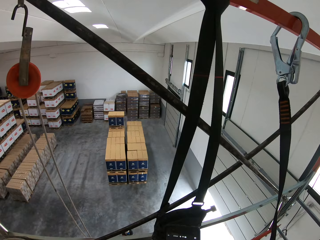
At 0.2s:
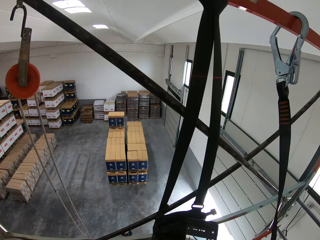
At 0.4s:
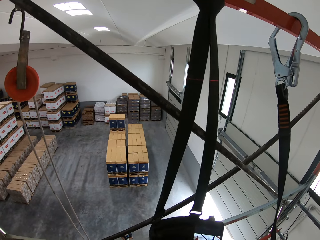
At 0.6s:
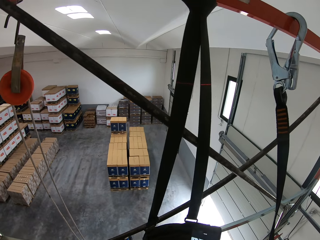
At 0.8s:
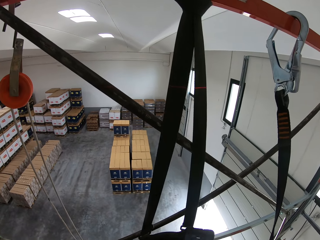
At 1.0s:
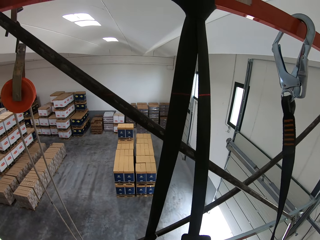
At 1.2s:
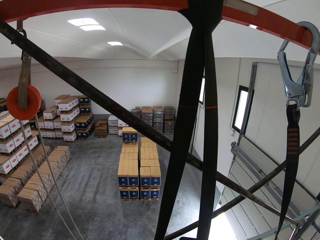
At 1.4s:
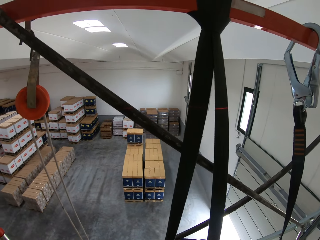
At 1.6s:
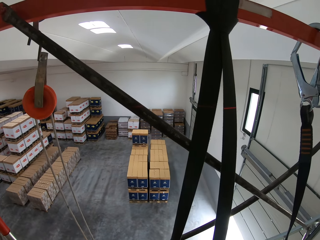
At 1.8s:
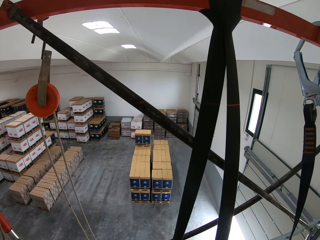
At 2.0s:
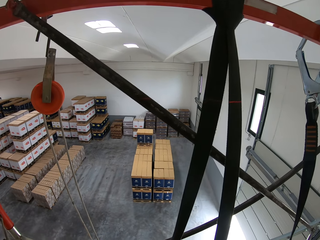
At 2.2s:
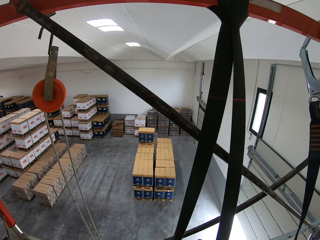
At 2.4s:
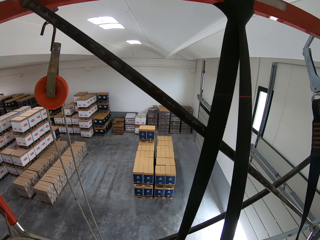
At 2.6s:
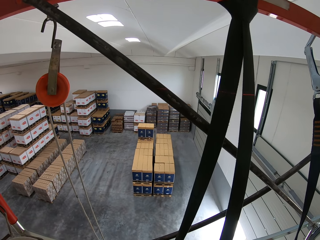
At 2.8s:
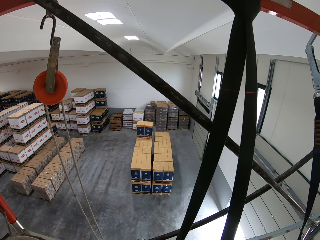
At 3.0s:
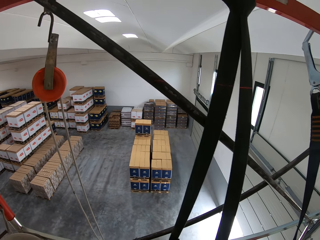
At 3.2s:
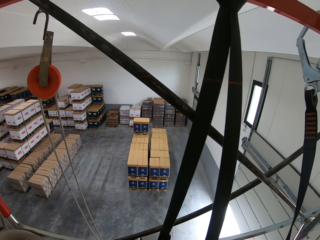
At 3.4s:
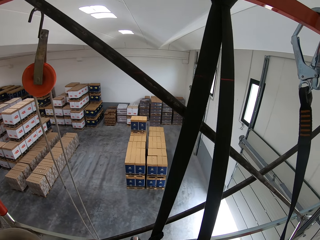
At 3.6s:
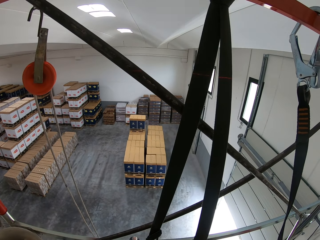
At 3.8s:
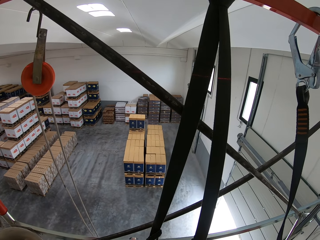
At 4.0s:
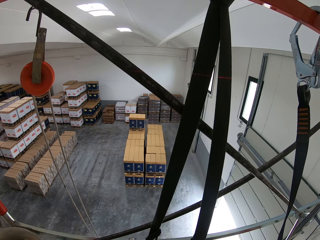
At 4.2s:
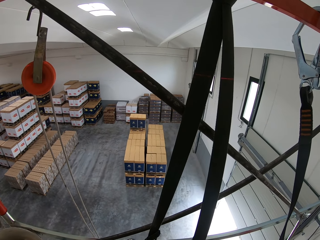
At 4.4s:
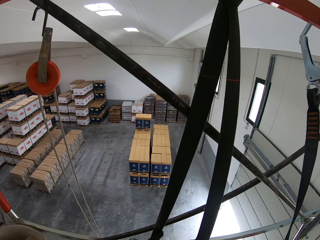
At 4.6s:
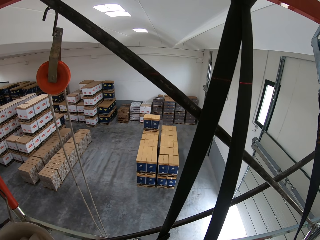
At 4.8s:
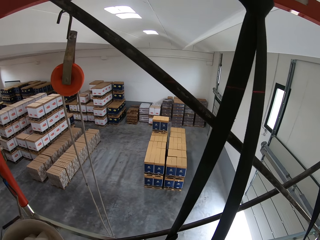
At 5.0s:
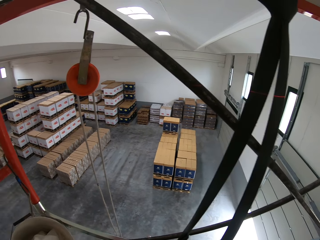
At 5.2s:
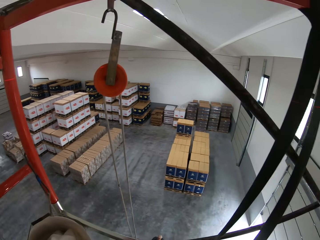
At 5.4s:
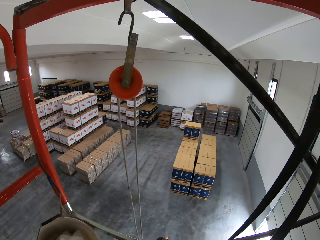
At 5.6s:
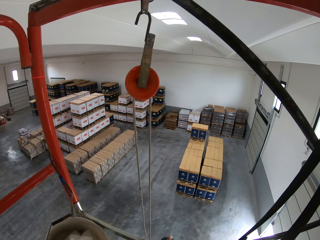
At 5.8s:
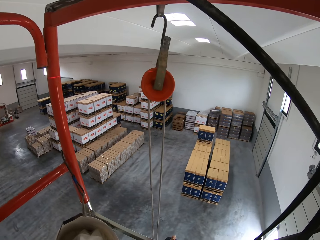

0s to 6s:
The camera wearer looks around.

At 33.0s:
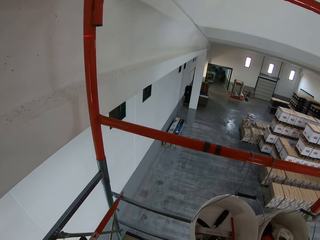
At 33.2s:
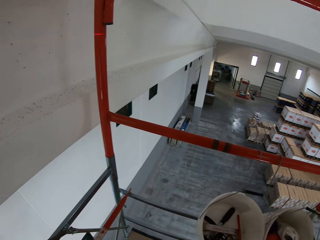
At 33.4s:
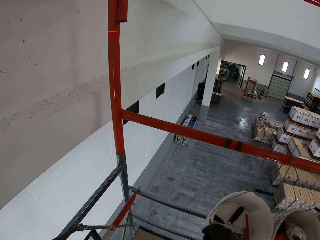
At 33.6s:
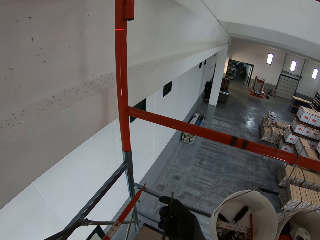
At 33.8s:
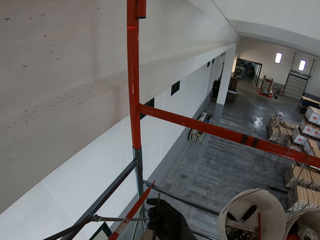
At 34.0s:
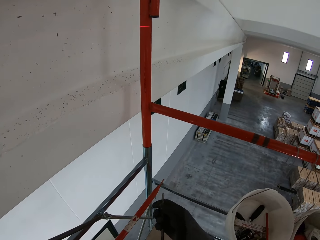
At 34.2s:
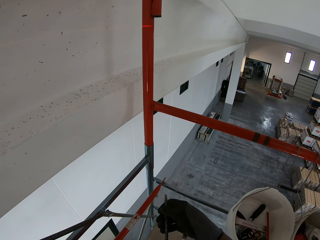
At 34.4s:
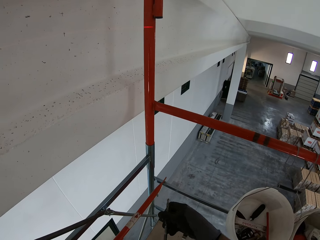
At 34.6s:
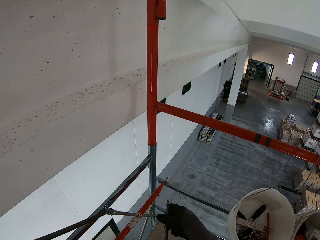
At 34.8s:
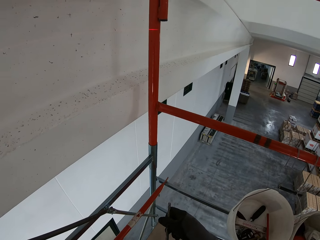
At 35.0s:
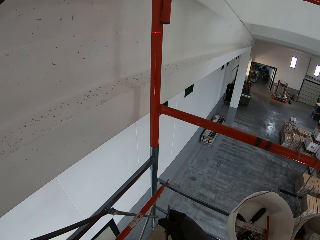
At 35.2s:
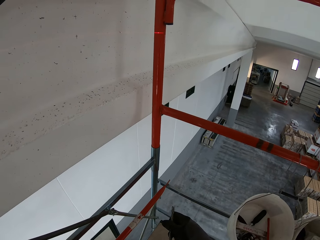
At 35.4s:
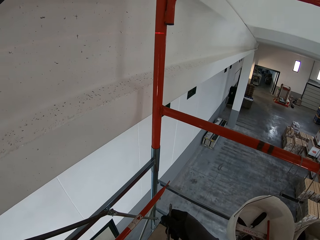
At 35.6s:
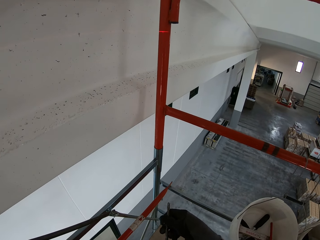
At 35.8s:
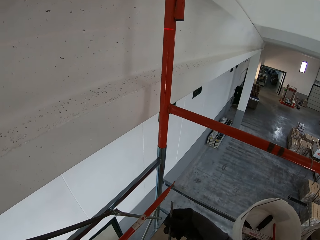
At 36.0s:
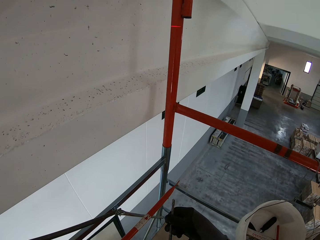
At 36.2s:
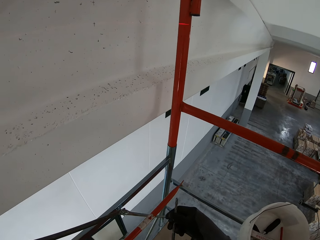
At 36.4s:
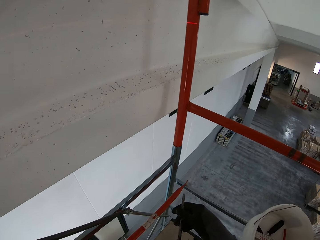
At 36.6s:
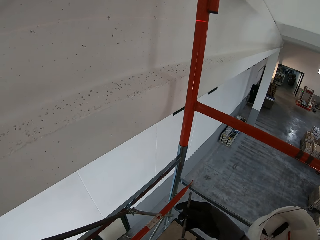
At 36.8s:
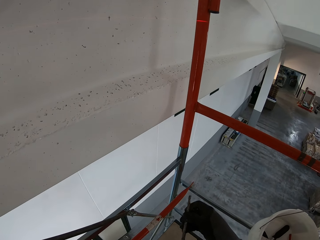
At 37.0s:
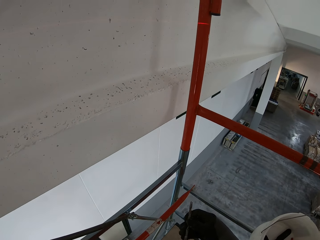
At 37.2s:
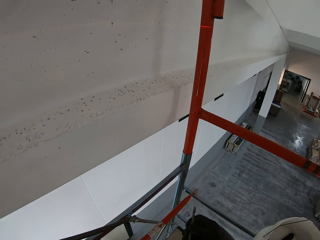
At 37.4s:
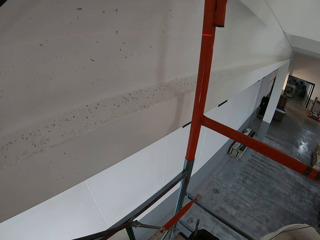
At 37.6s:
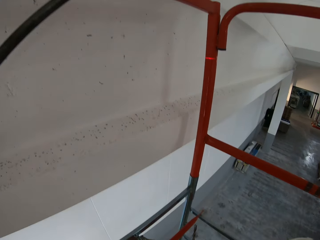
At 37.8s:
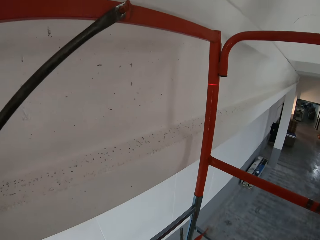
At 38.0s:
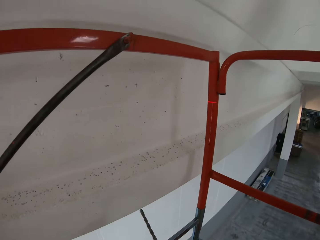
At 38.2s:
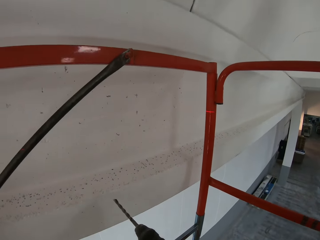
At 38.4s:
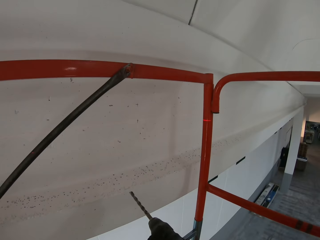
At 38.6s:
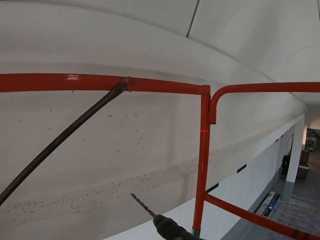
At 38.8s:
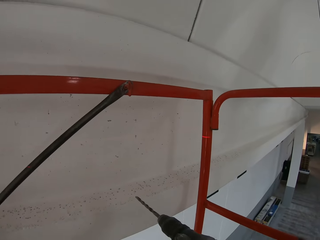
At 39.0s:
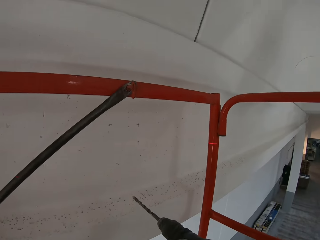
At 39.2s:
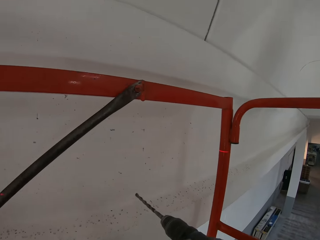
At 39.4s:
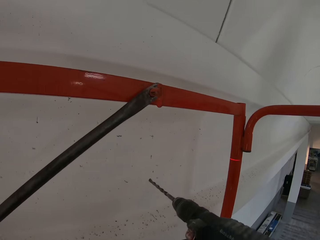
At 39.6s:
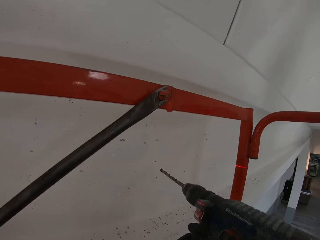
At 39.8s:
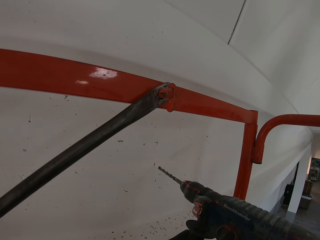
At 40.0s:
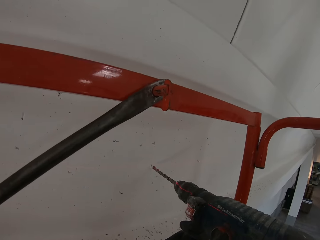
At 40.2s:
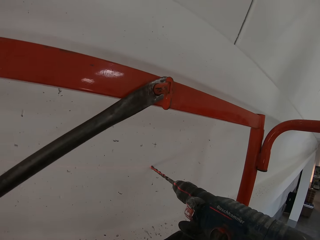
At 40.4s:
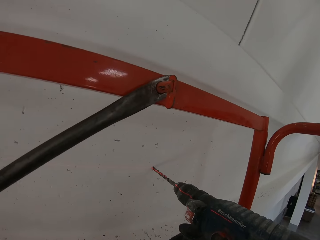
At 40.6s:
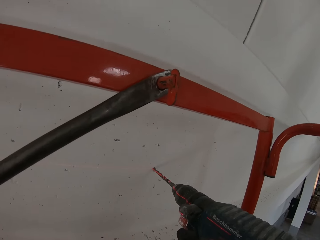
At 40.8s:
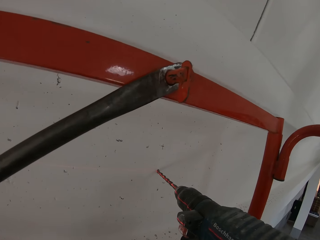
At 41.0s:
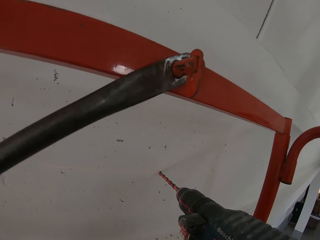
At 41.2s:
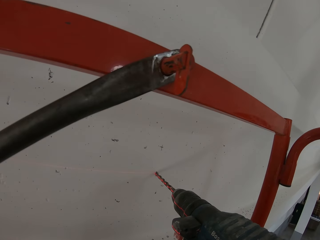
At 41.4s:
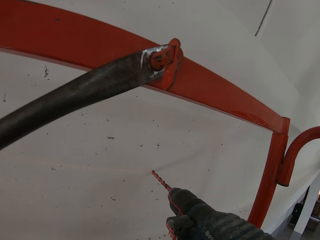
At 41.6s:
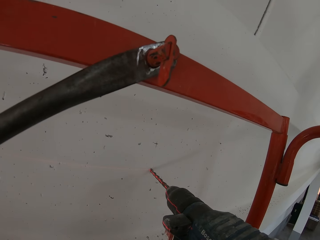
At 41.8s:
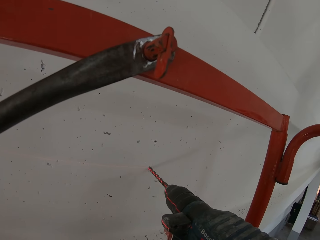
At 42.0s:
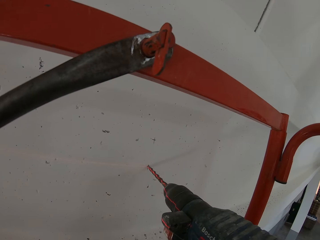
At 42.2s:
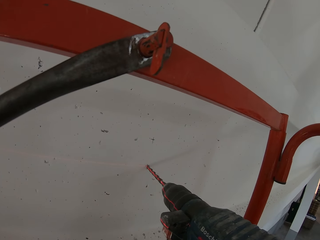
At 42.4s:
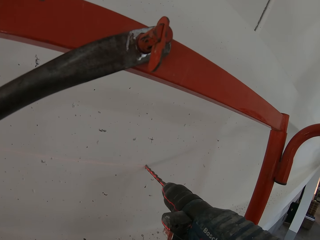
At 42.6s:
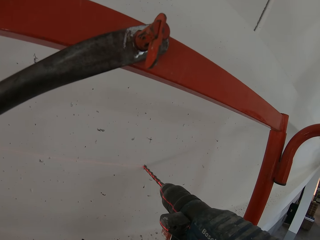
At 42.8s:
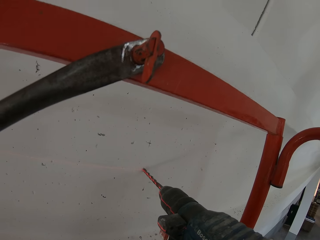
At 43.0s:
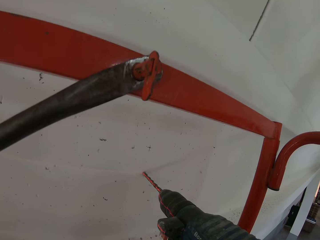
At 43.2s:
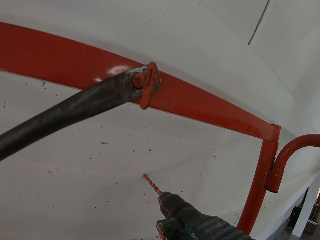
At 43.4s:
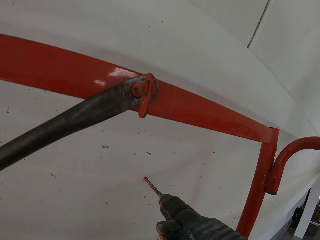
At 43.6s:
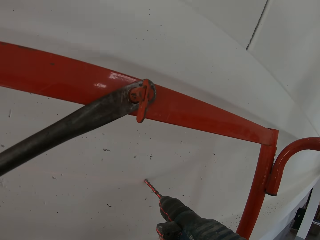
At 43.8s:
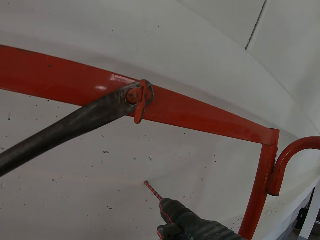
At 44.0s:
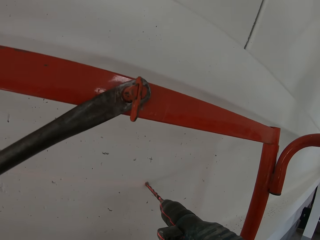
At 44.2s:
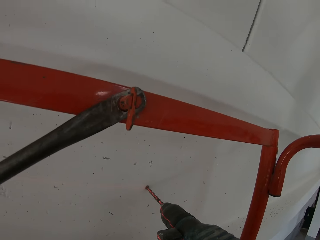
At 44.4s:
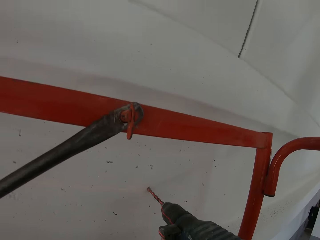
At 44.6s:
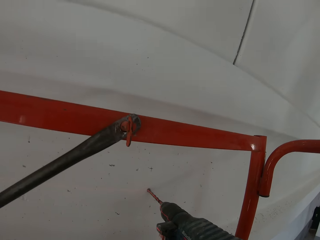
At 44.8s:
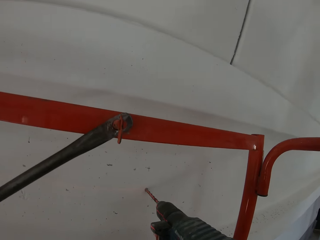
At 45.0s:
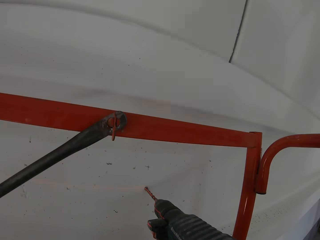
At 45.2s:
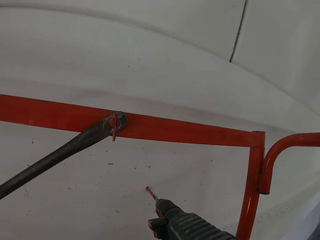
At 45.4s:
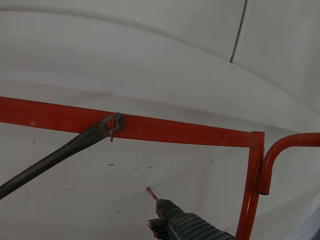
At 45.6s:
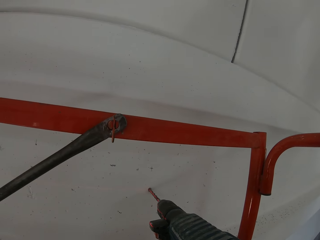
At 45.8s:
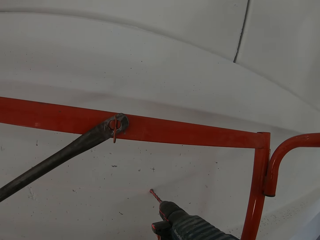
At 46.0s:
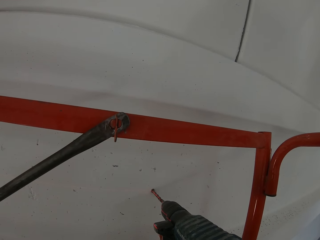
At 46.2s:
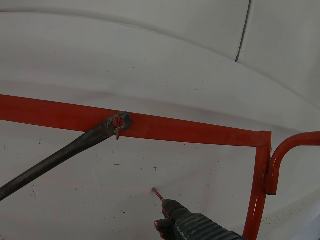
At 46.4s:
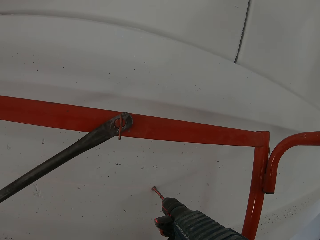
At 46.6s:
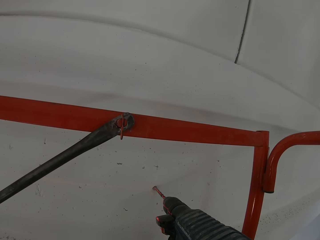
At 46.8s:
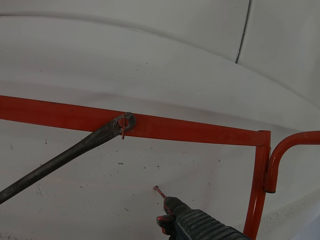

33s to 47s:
The camera wearer inserts a masonry drill bit in the machine. They drill the holes on the wall.
